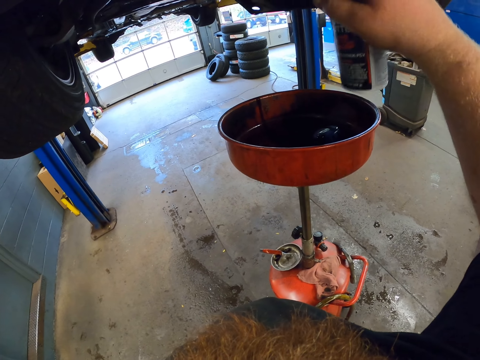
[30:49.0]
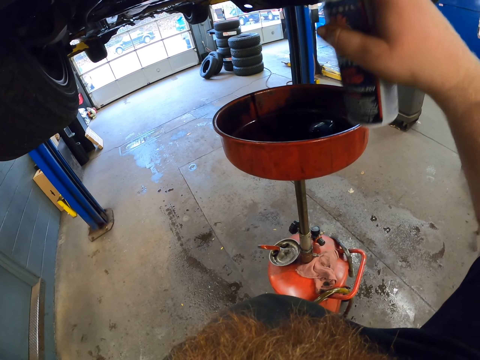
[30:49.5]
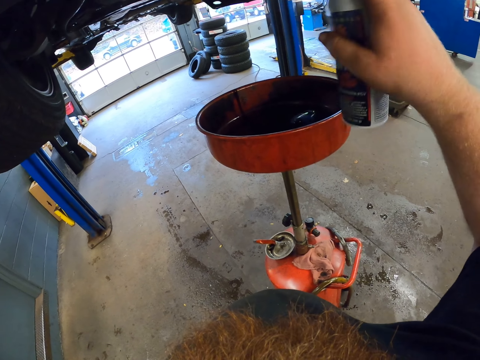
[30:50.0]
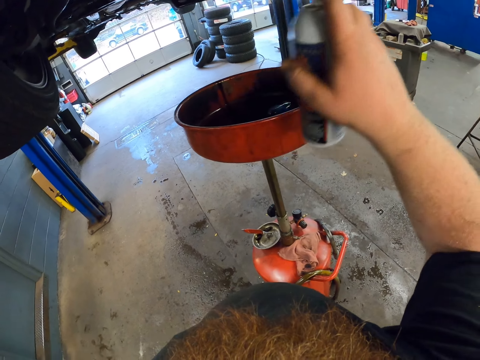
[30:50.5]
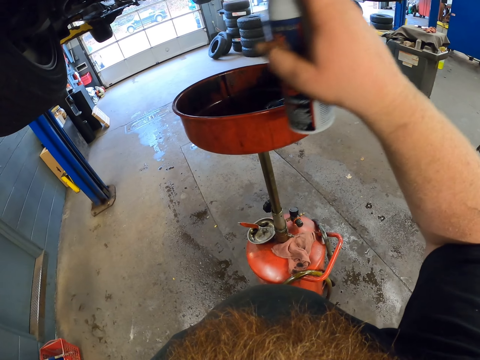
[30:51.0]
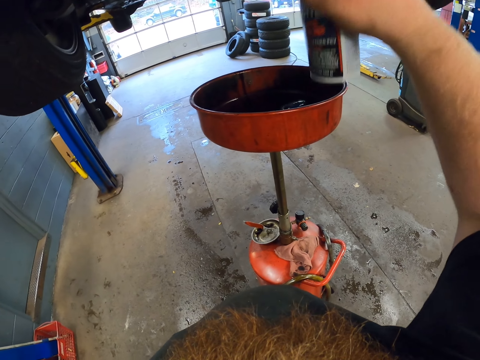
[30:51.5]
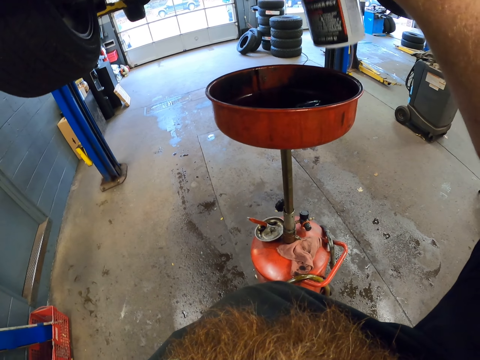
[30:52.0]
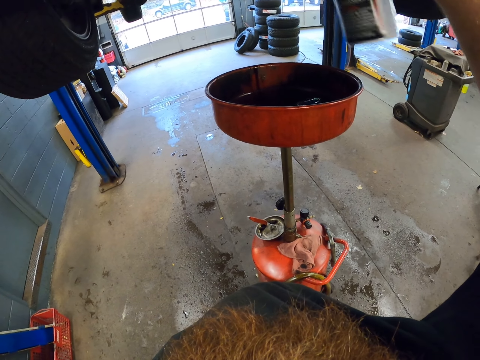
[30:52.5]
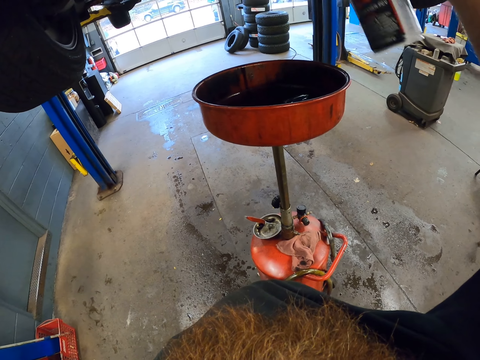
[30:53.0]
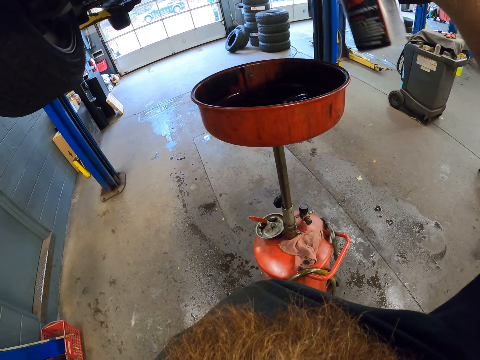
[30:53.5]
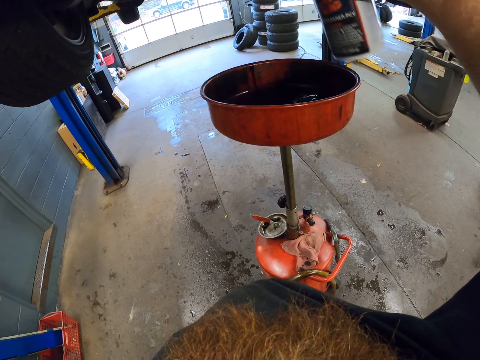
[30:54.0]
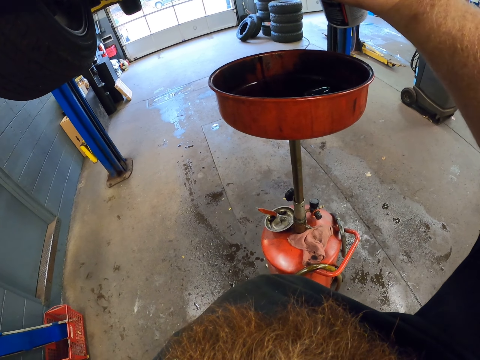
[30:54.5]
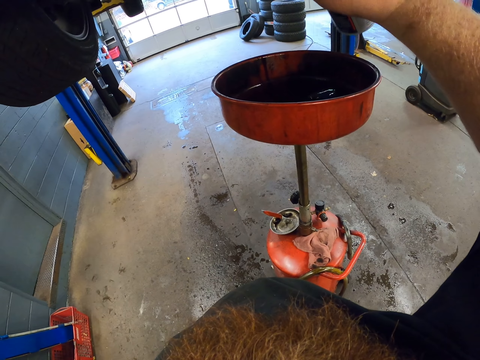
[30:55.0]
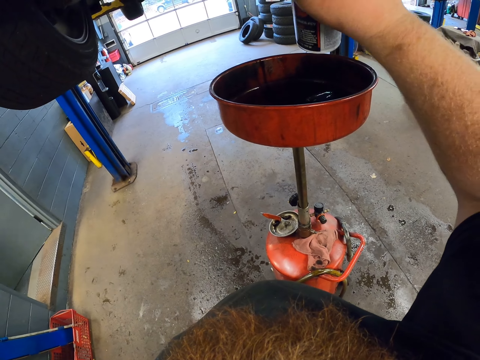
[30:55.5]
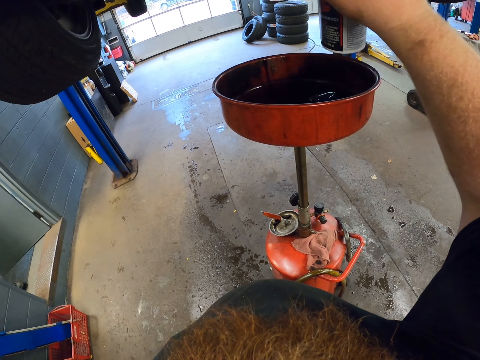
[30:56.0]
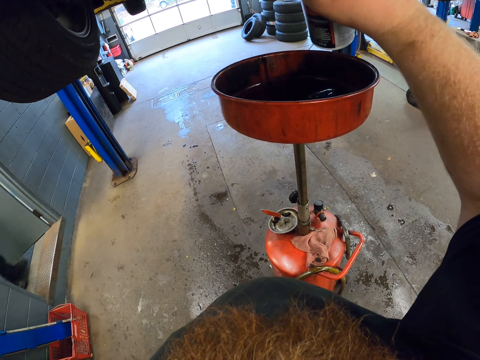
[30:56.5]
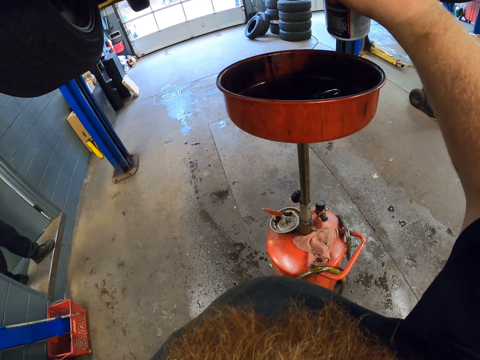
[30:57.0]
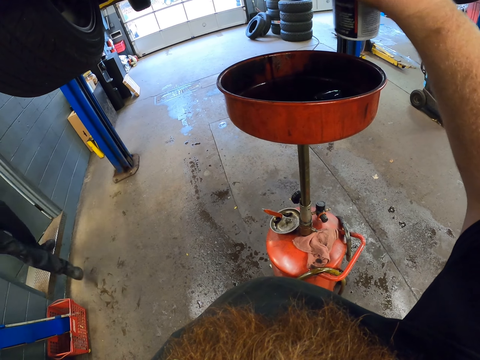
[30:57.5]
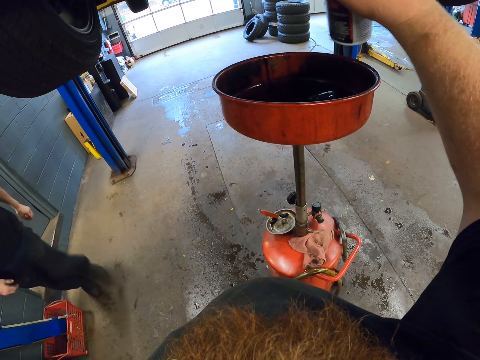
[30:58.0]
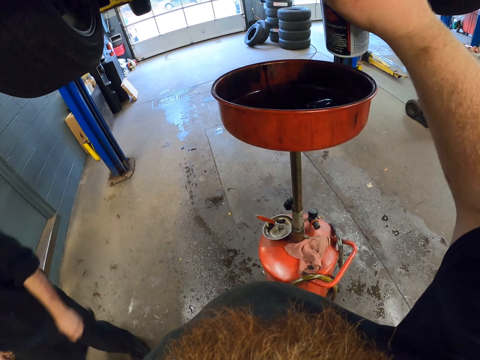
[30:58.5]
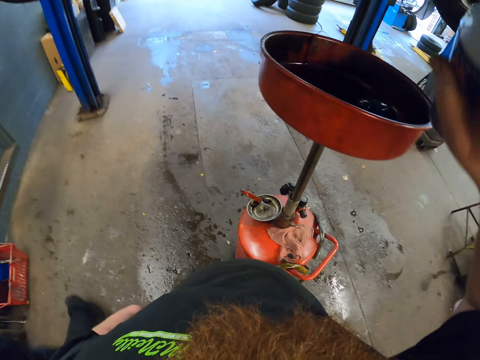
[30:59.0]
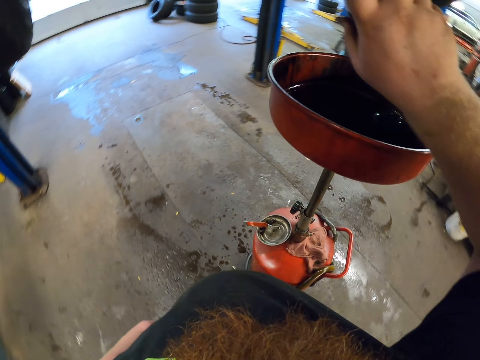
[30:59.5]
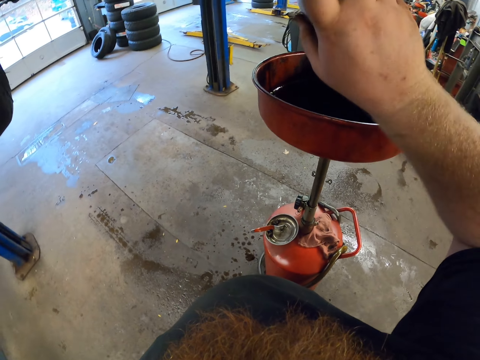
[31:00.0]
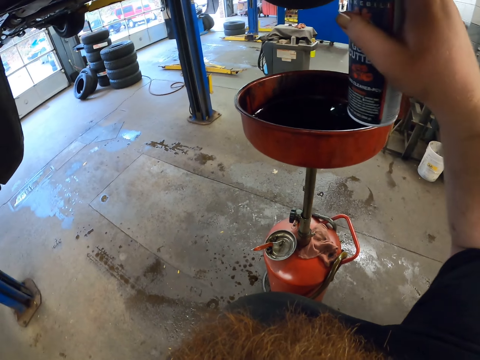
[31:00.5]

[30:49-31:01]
A man moves around.

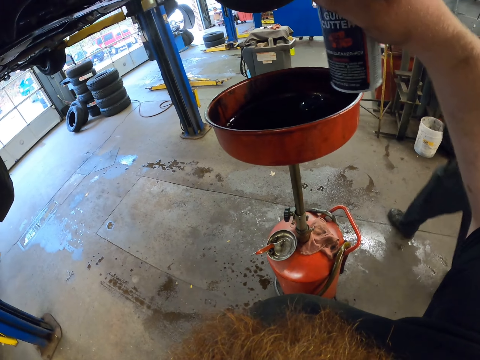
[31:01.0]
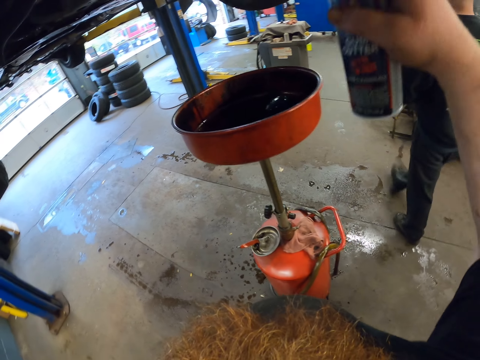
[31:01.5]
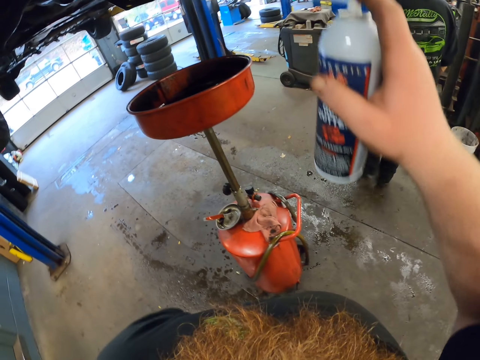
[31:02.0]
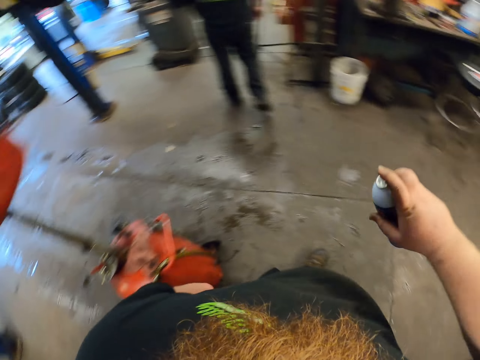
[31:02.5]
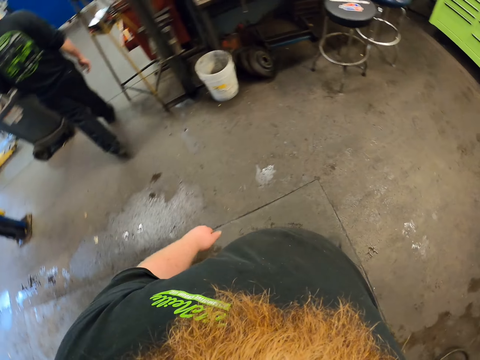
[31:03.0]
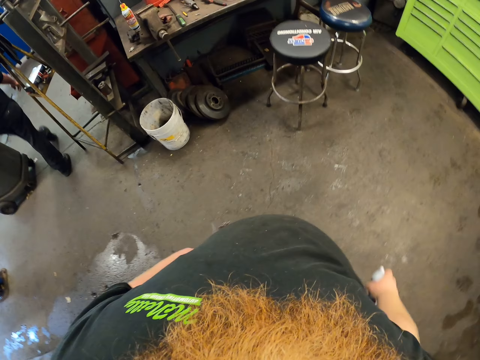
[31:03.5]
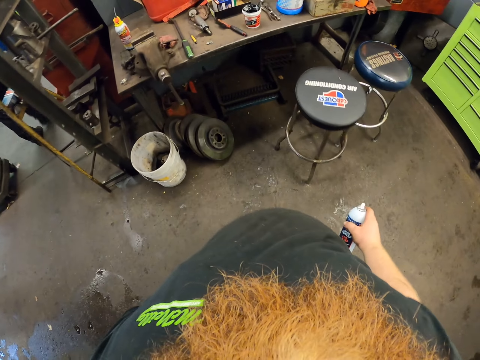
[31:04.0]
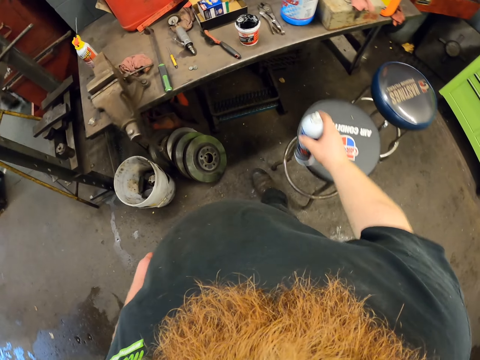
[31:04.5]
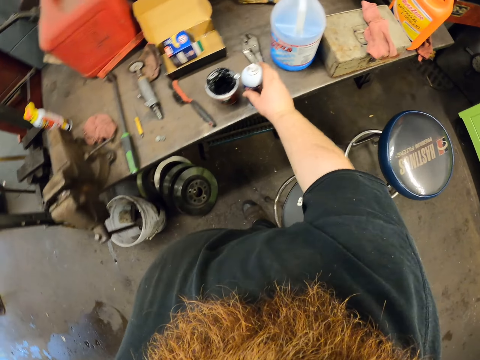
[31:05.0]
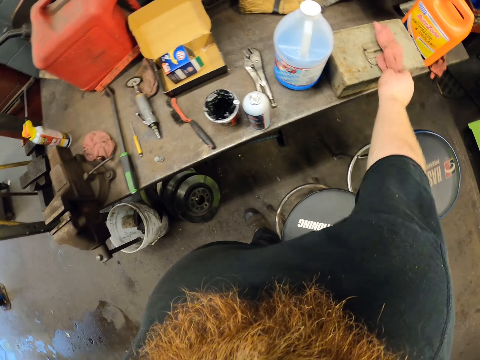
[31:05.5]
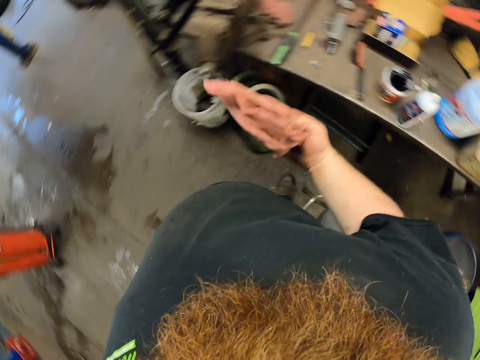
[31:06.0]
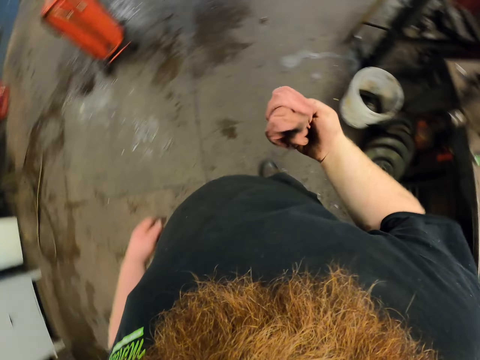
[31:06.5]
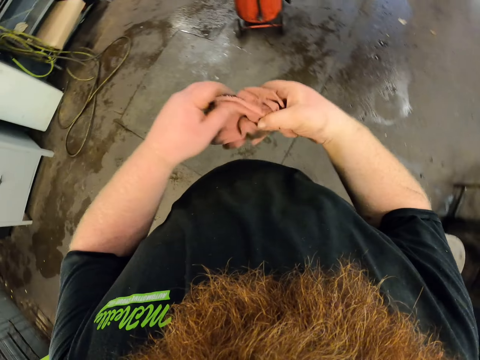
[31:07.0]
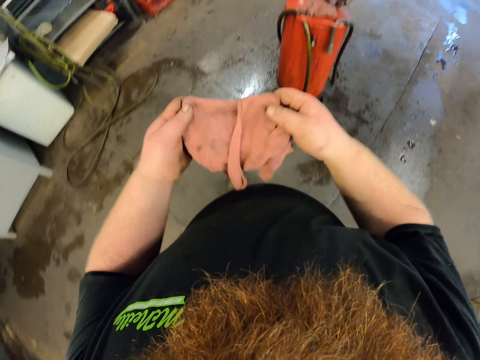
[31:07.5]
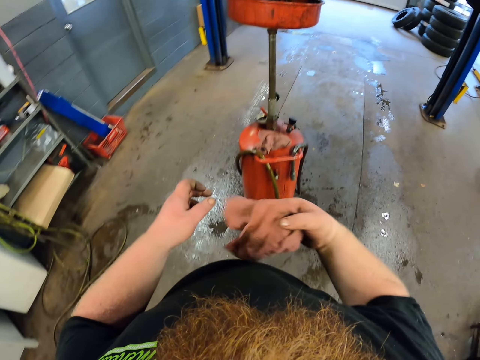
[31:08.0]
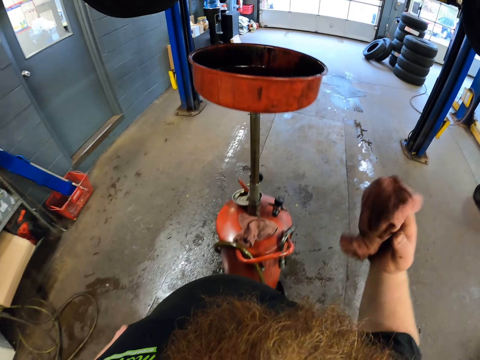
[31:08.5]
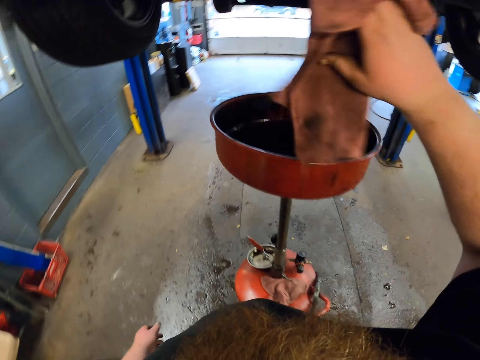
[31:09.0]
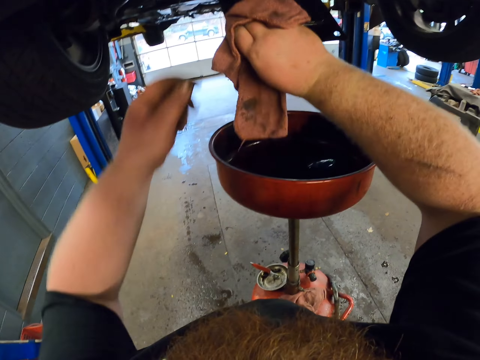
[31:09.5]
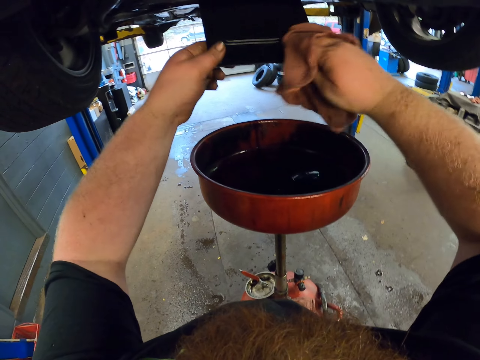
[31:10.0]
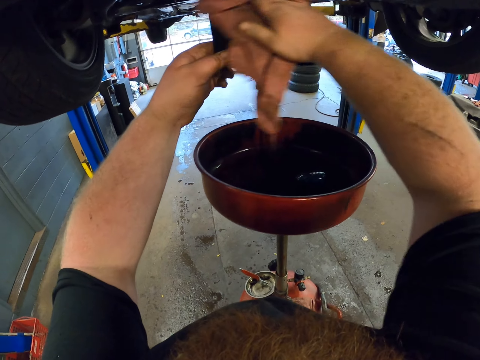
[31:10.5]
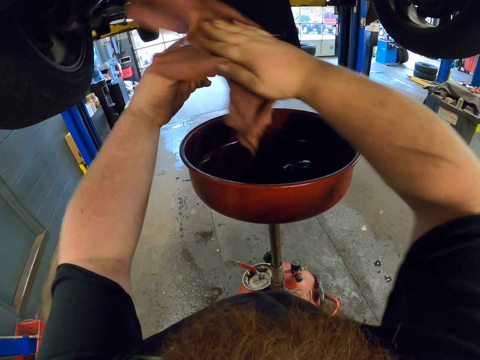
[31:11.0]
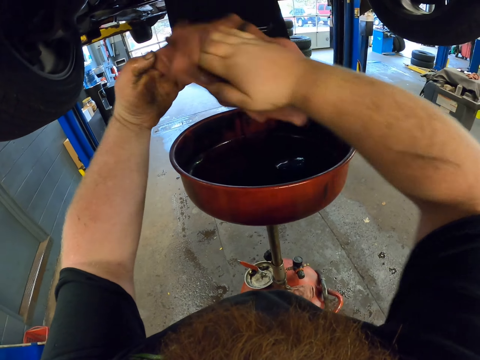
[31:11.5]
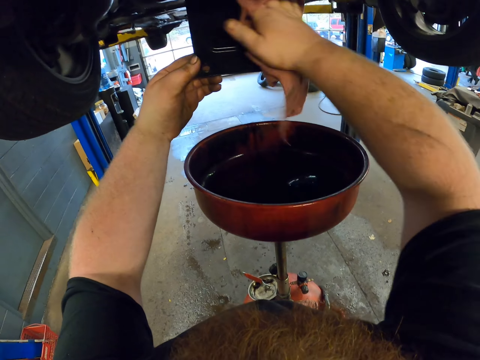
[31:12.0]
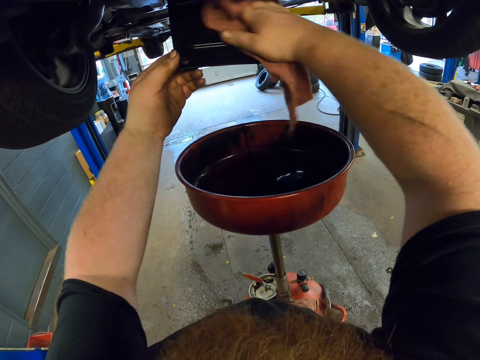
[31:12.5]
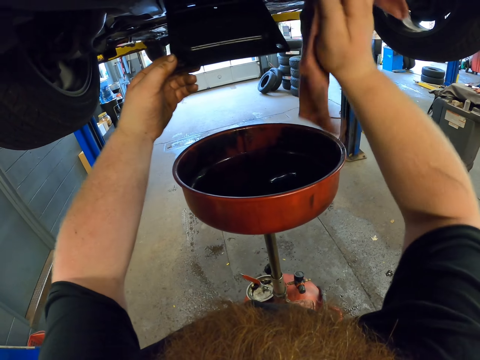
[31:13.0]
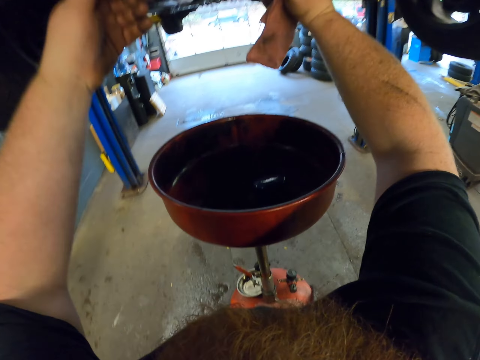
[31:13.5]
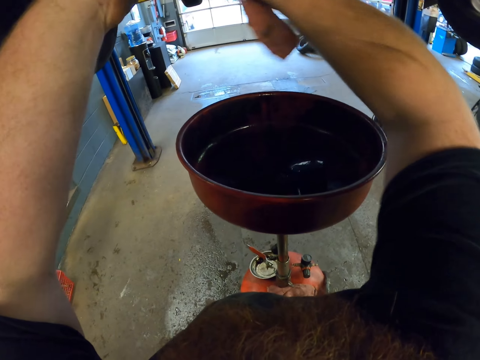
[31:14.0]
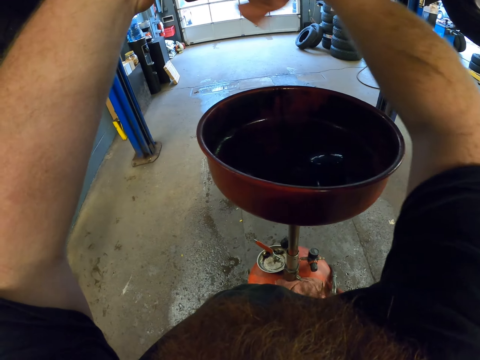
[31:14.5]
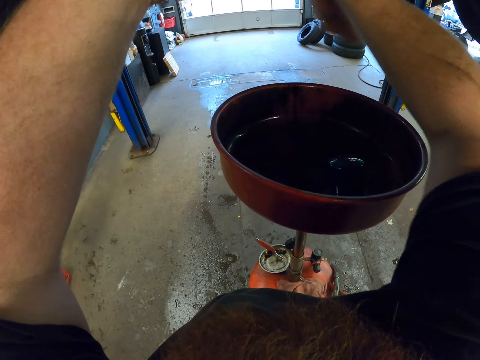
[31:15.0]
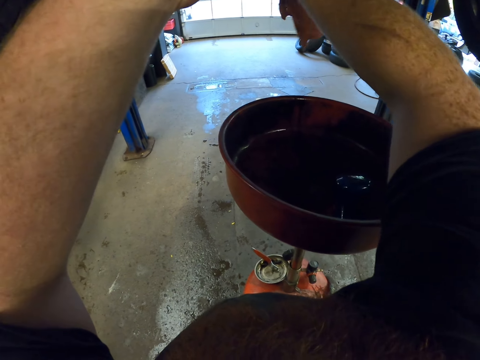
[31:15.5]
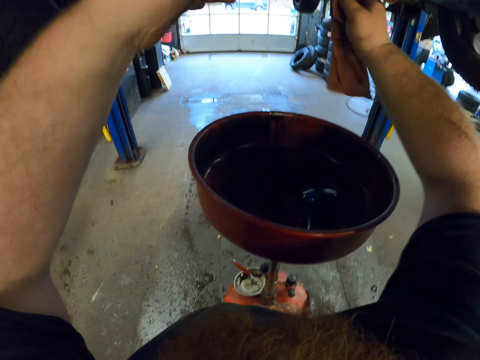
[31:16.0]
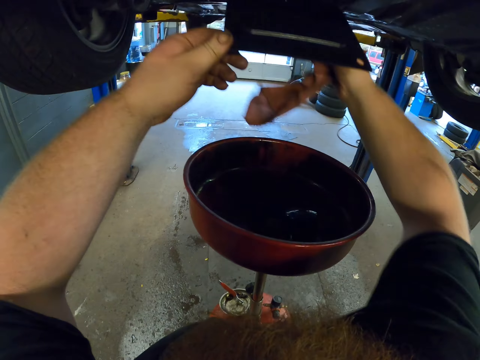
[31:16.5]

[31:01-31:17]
A man moves around. The camera wearer puts down the hand. They walk around the garage. They put the spray bottle down on the counter. They take a hand towel. They walk around the garage. They wipe the car spare part. They raise something. They wipe something.
